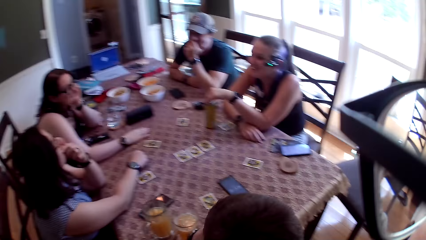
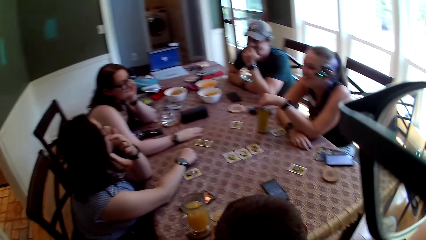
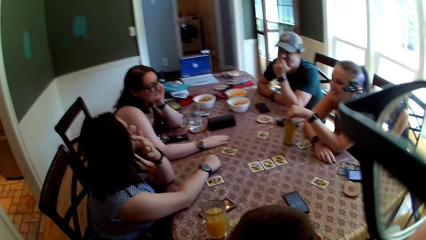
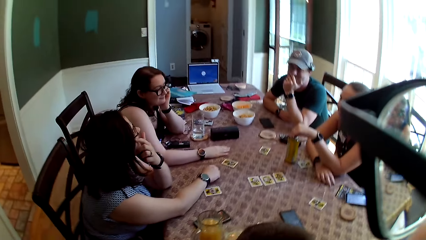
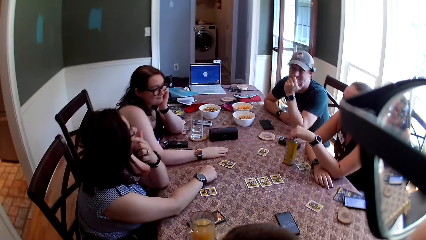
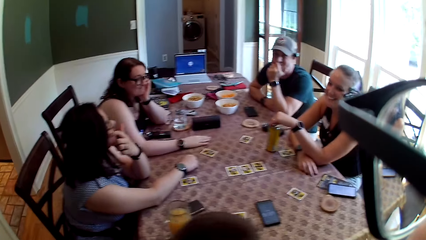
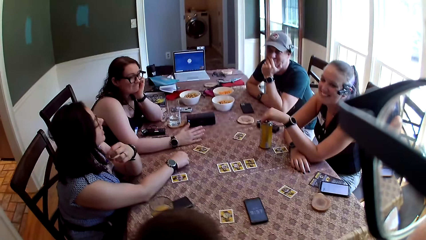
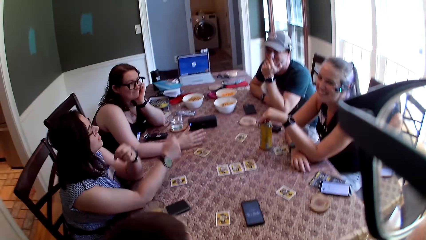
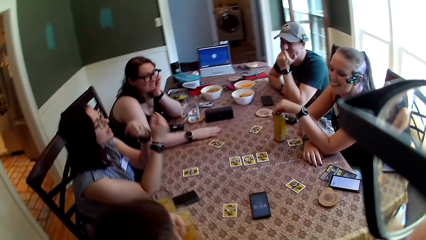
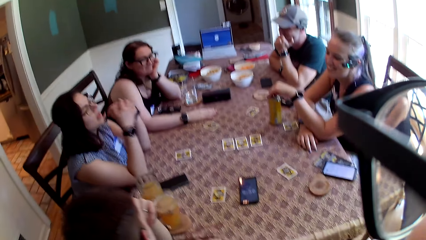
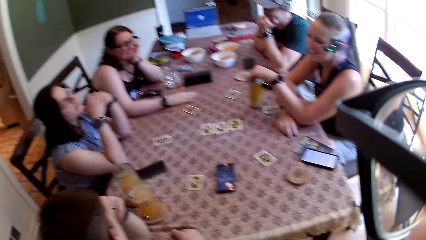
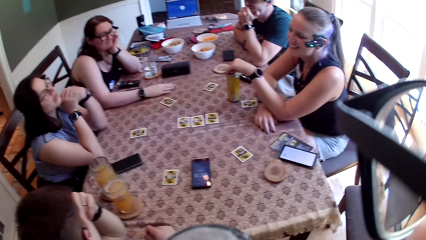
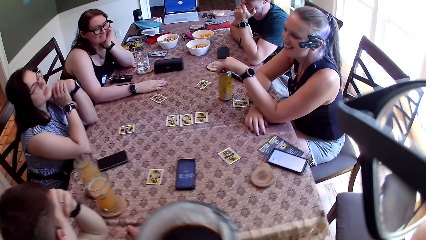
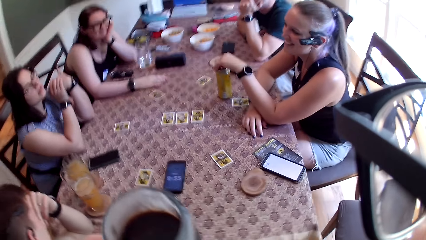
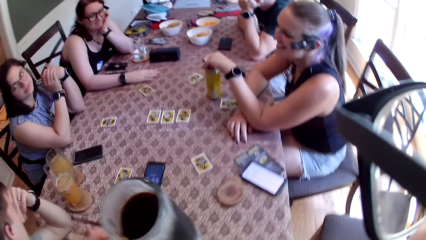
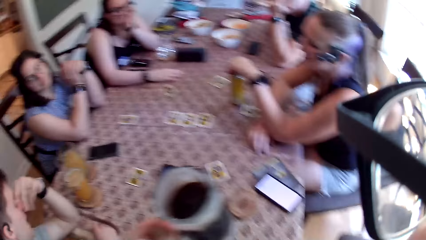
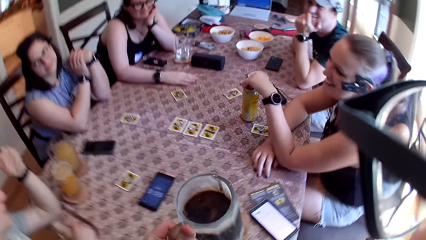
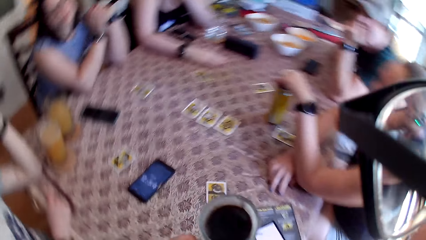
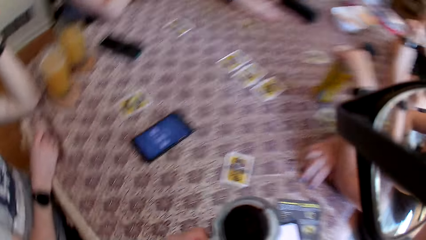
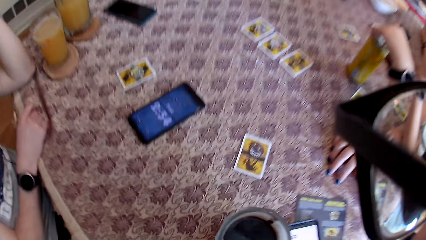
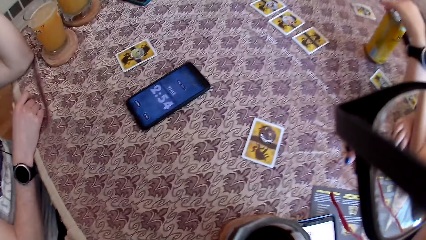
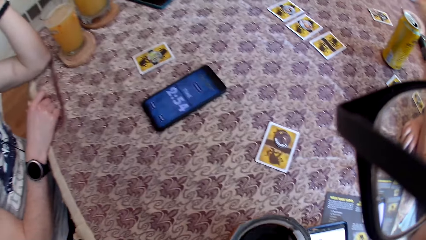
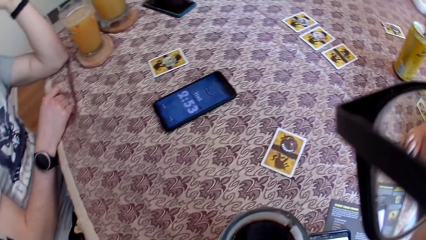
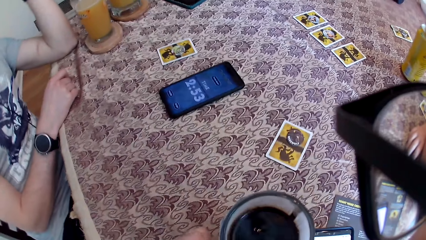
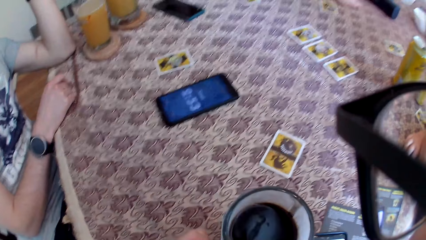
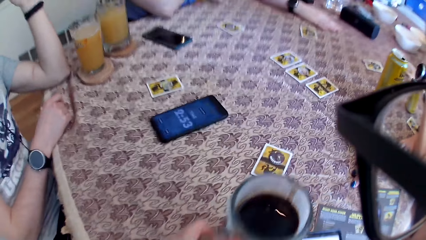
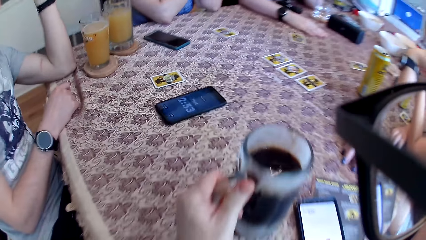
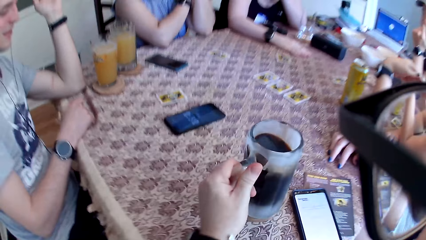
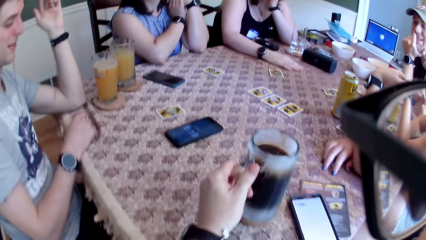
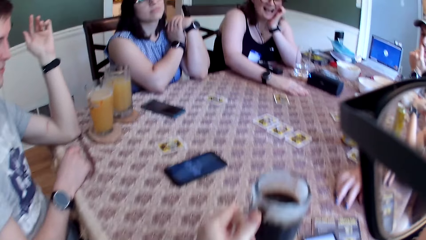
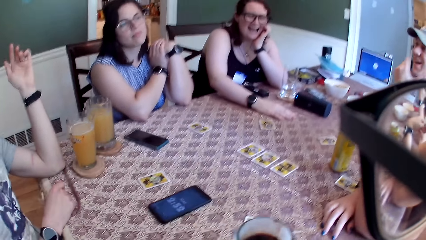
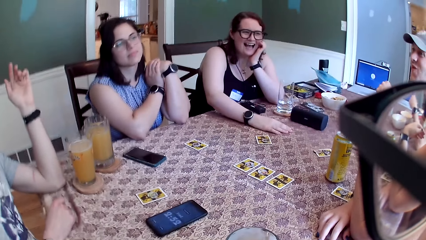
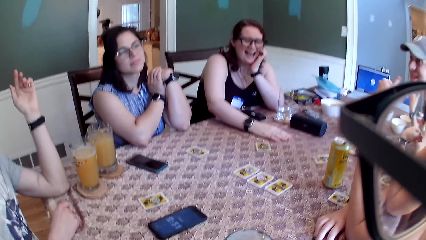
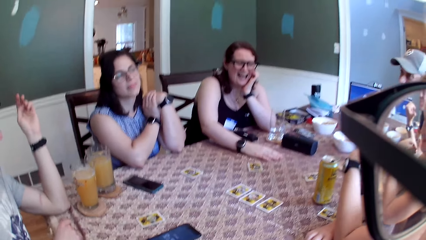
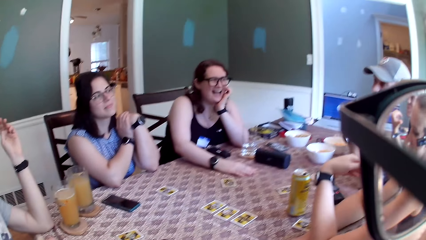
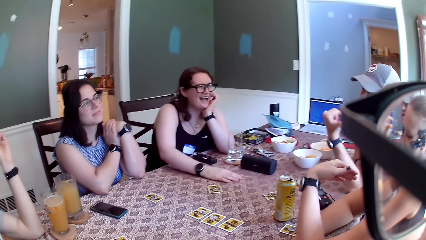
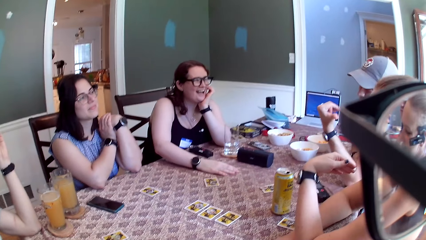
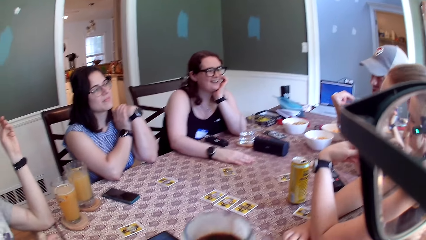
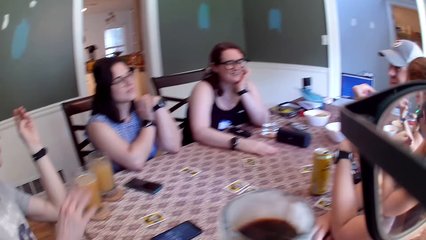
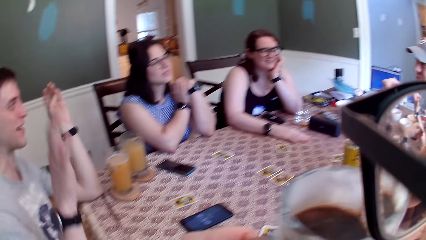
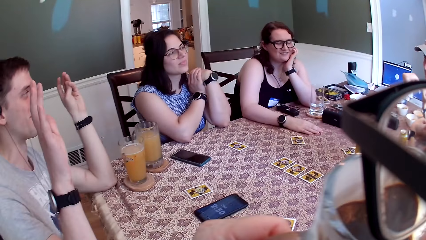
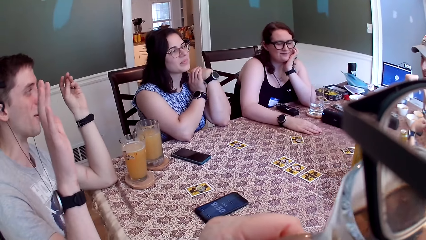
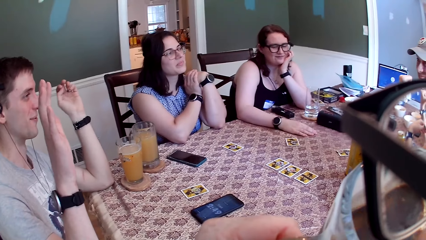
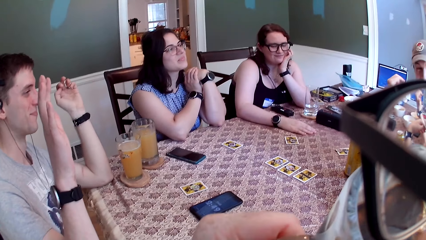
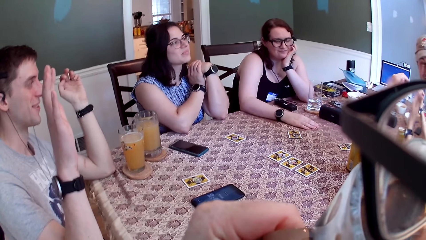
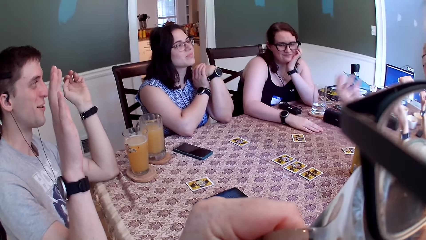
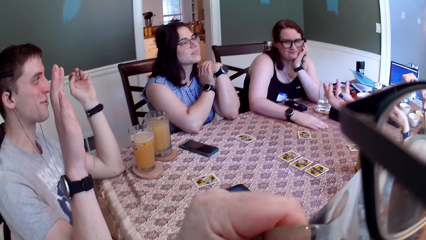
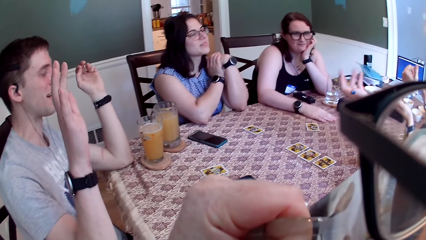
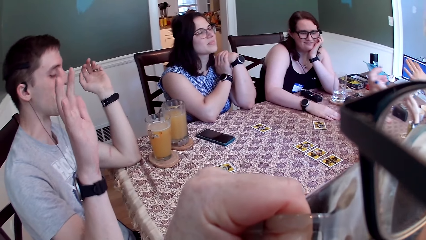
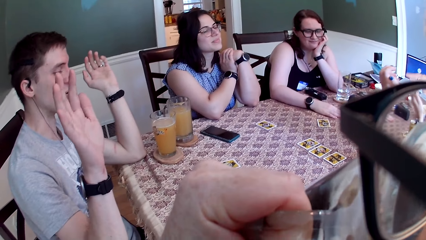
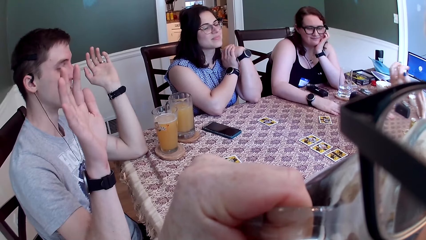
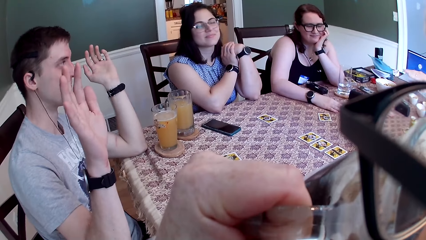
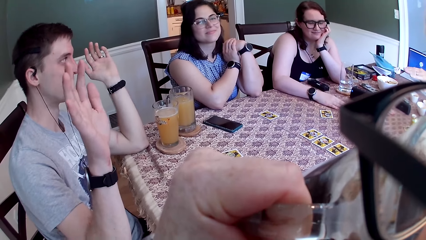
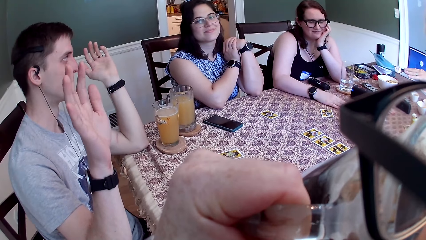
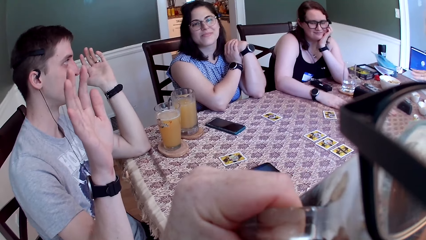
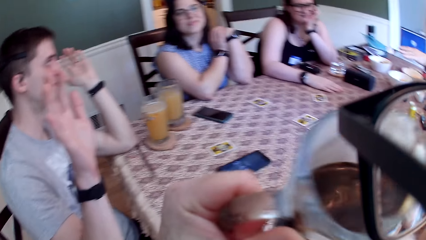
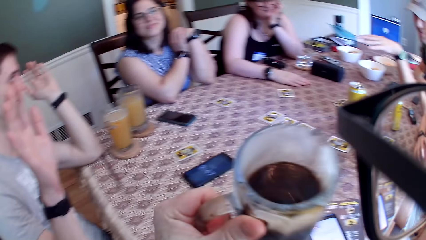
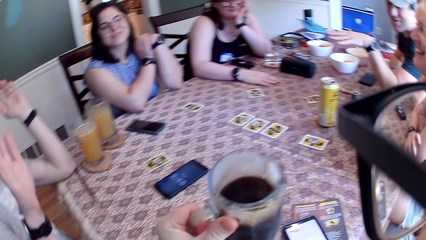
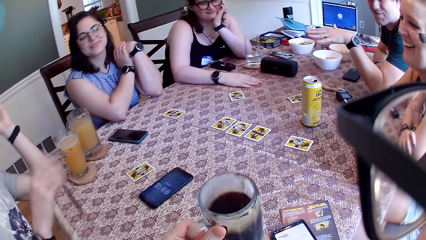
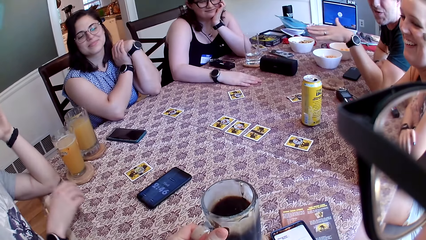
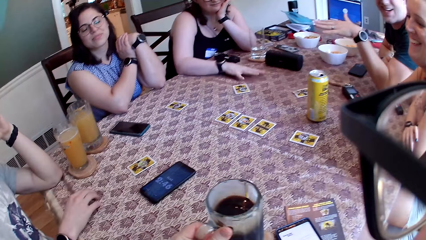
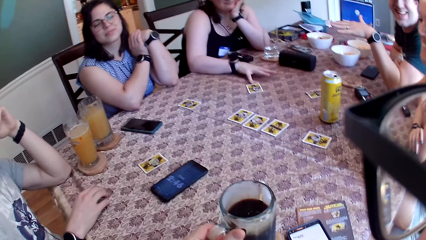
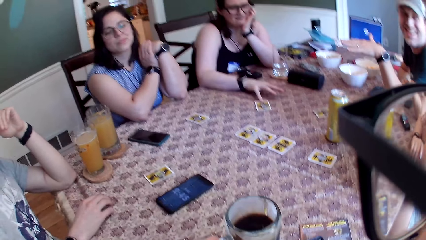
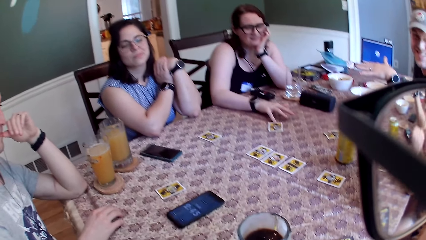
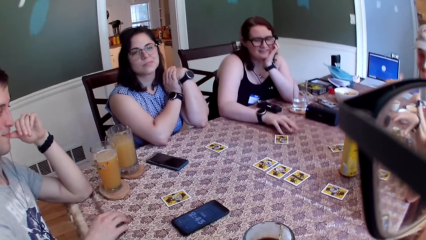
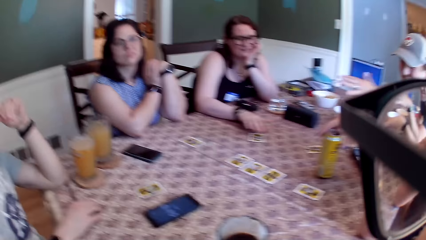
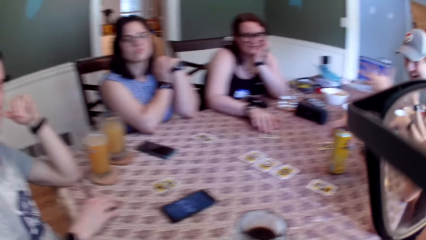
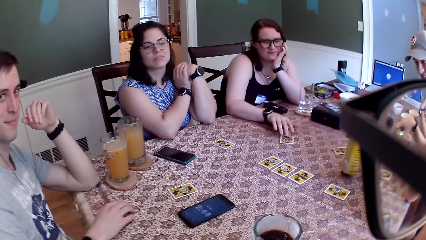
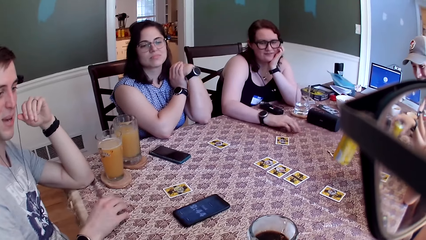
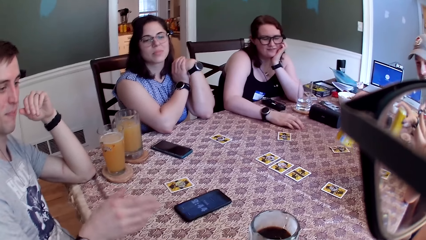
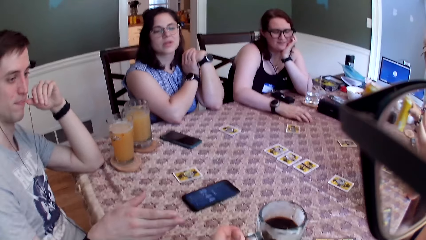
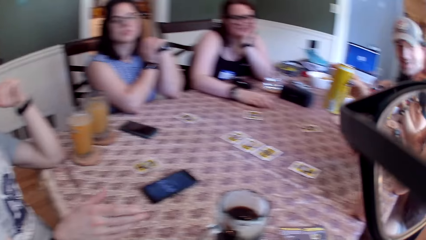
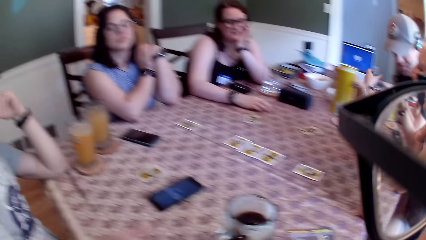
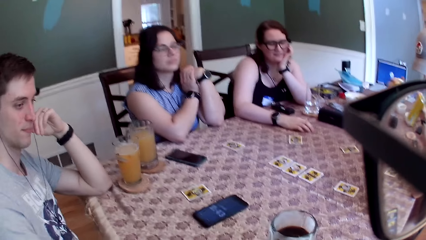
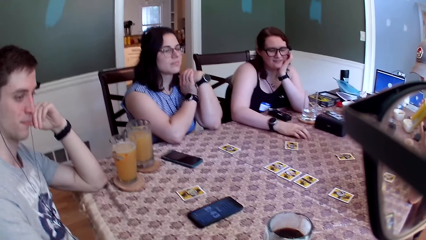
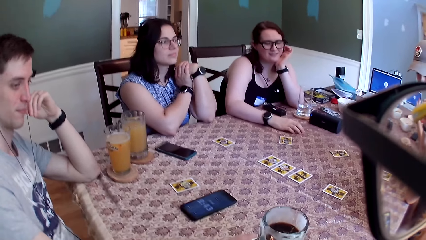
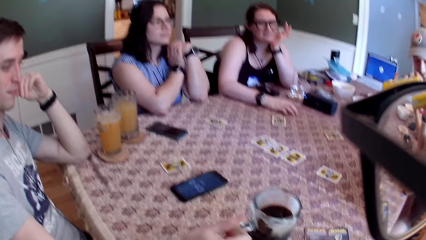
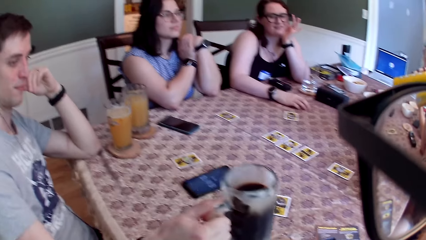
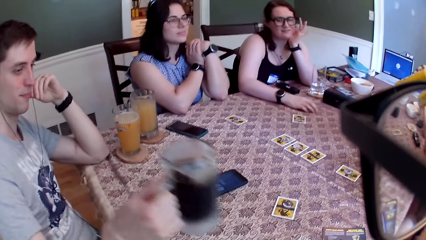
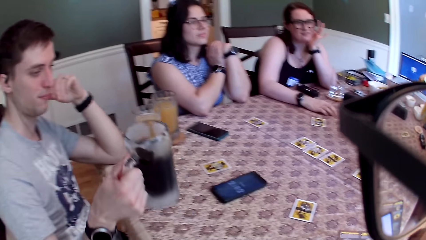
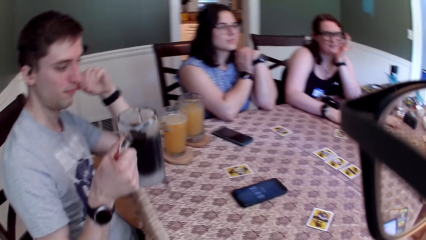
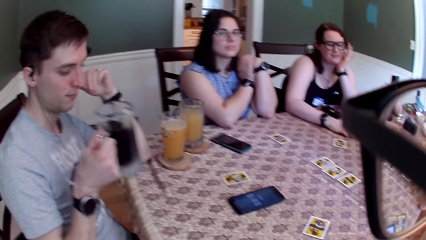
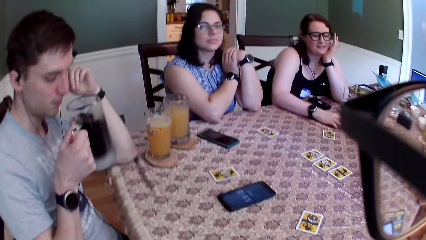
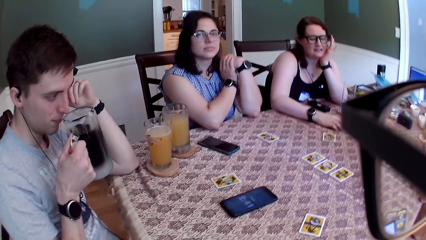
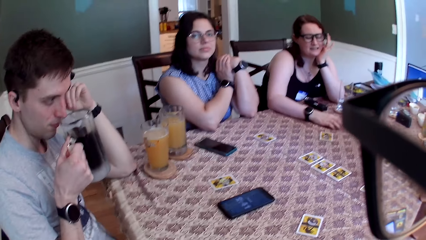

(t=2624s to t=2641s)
The camera wearer holds drink in a glass. He puts the glass cup on the table with his left hand. A man points at the woman with his left thumb. Another man raises his right hand. The camera wearer drinks from the glass cup in his left hand. He places the glass on the table. The other man puts his right hand on the table. Another woman shifts a card with a finger in her right hand. The other man points at the glass cup with his right hand. The camera wearer interacts with the other man. The other man lifts the glass cup with his right hand.
